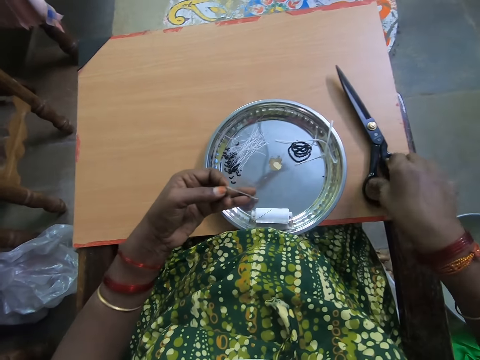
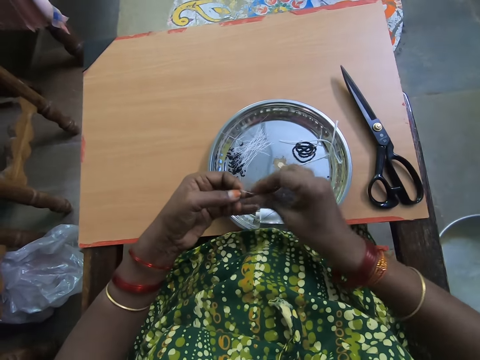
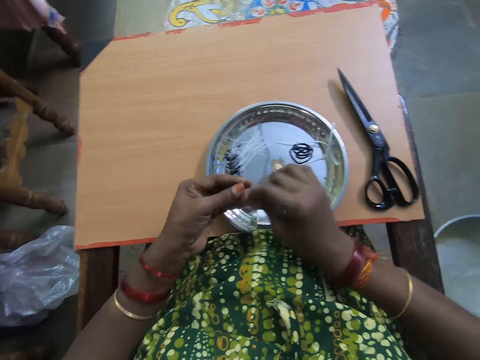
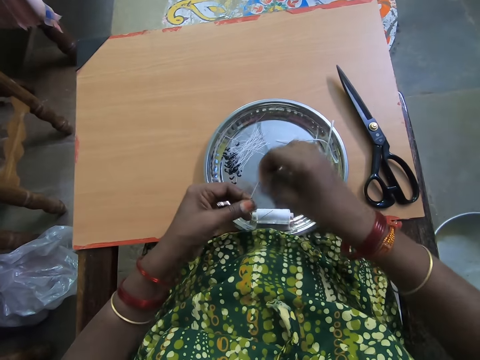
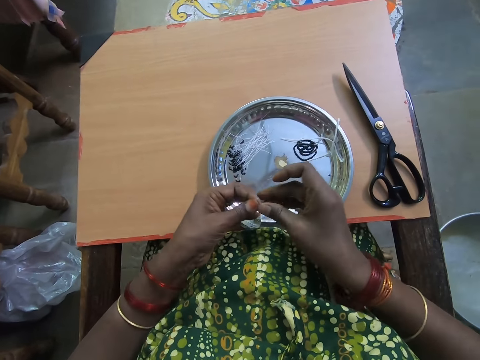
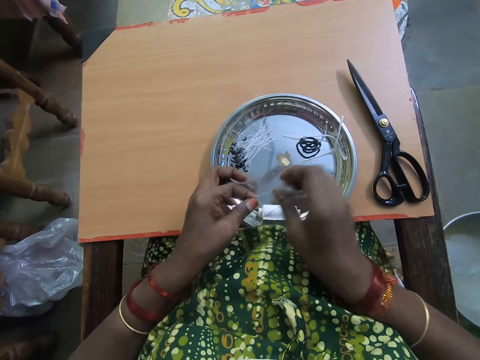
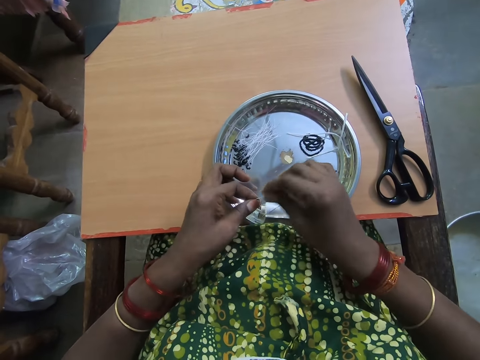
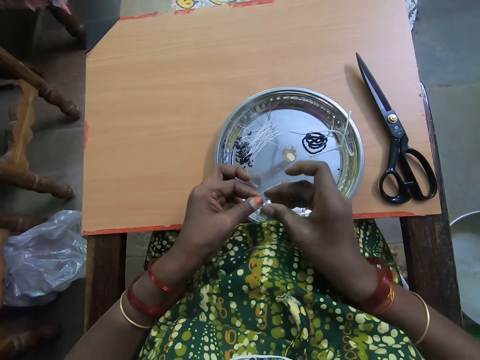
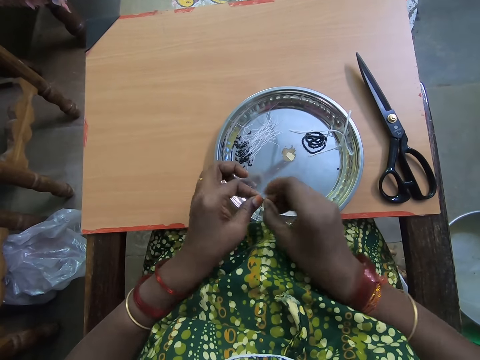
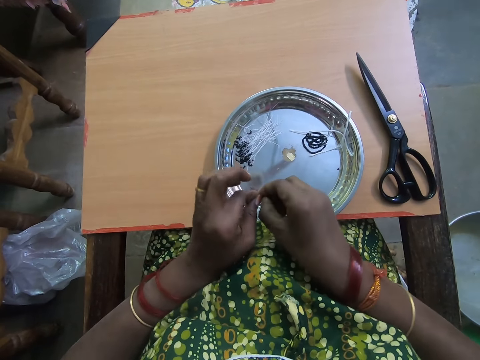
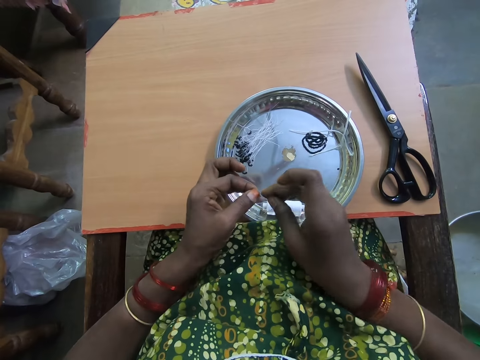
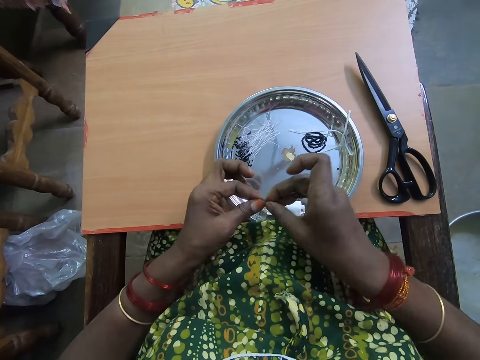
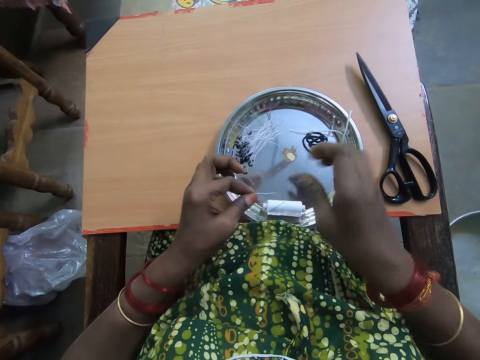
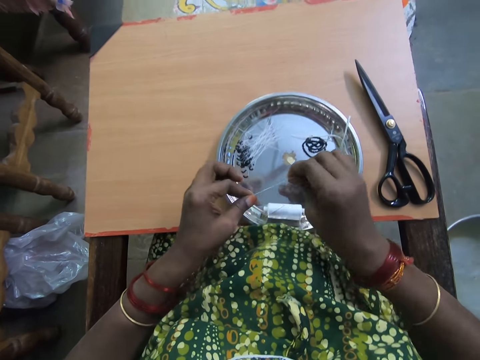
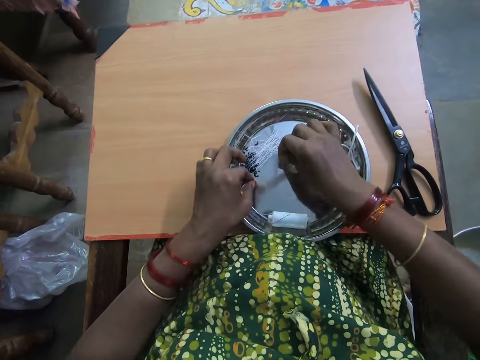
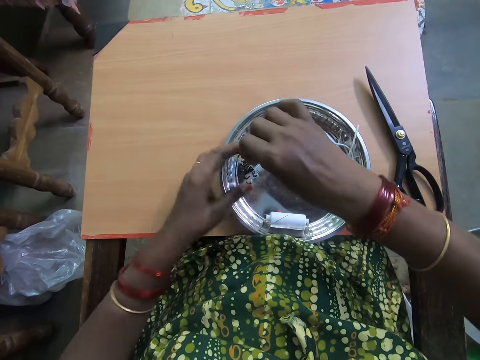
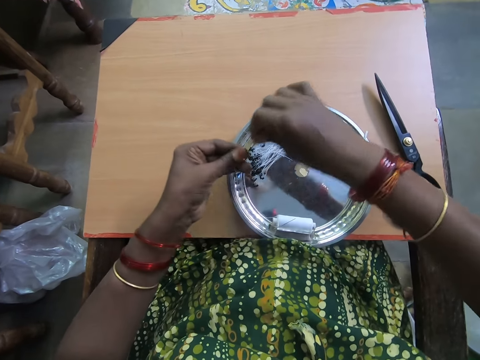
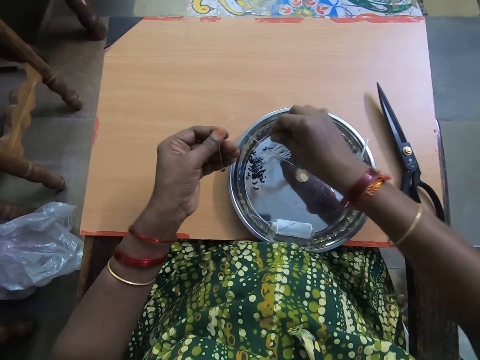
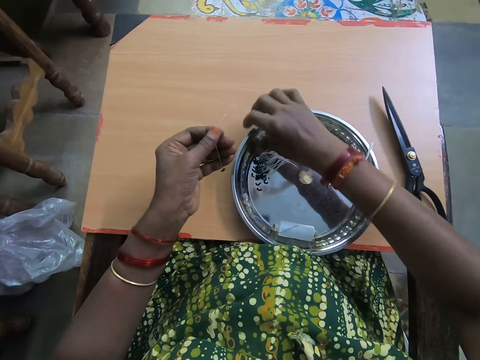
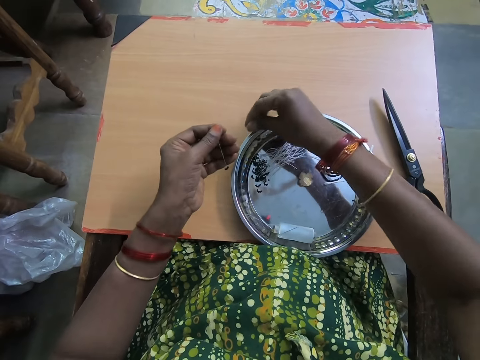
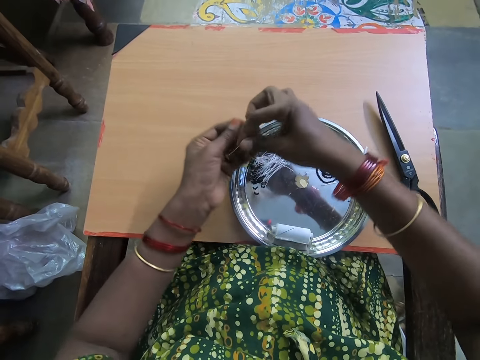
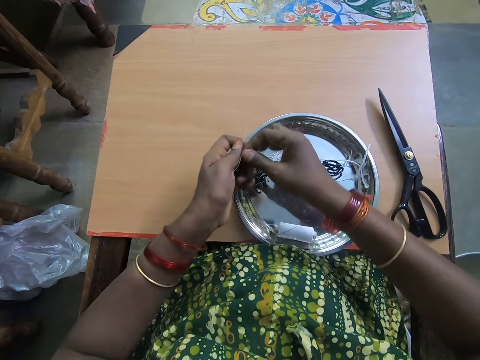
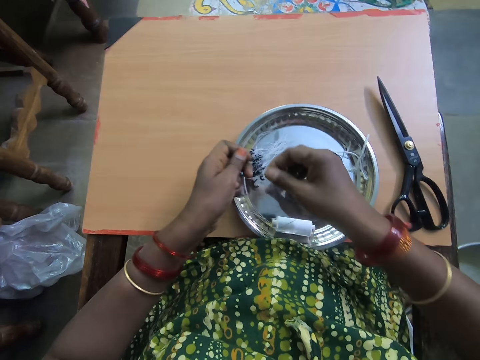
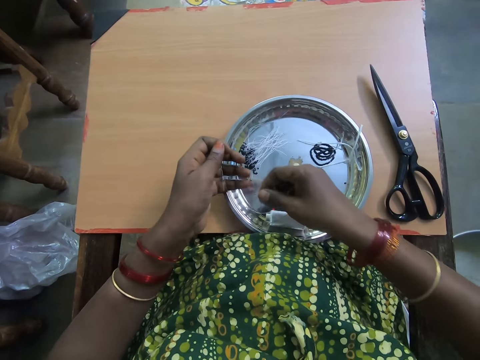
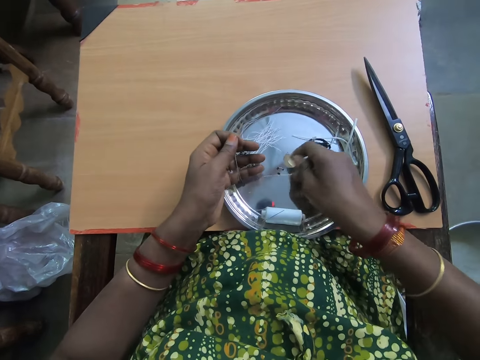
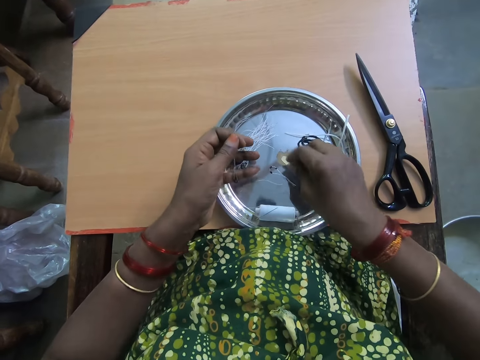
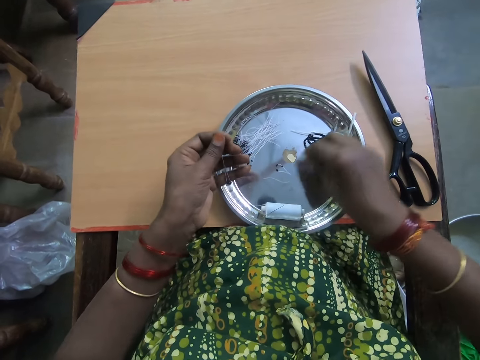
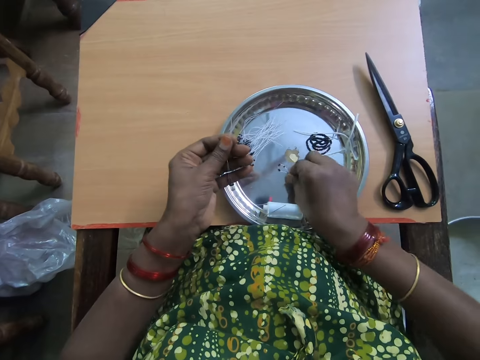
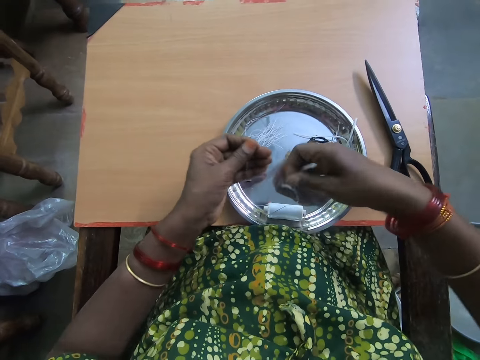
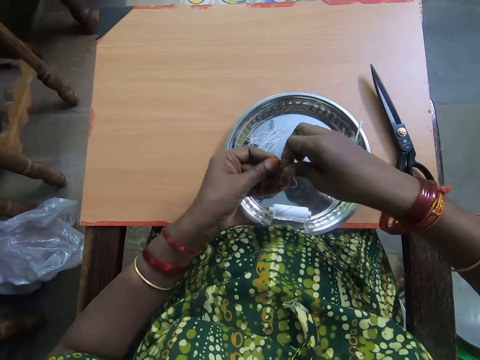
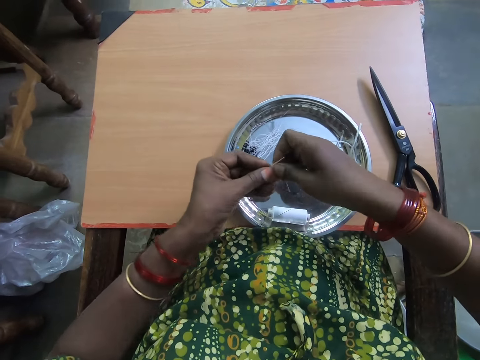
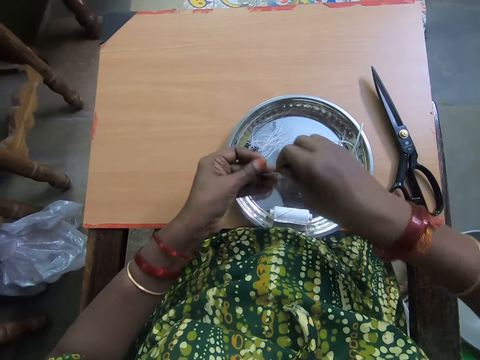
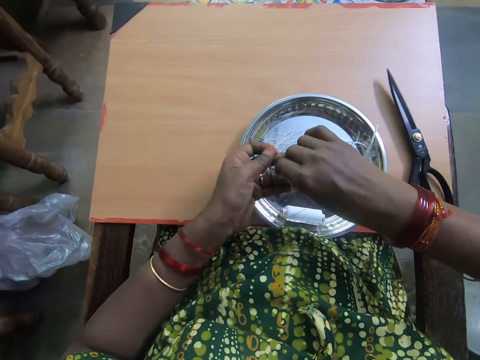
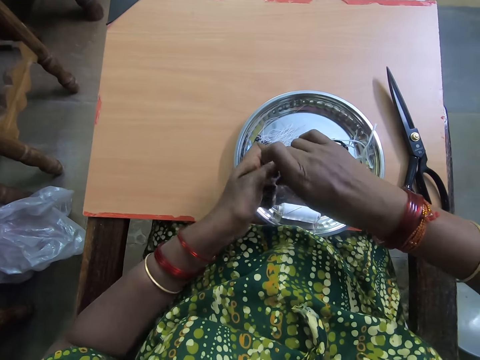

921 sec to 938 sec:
The camera wearer ties the tip of the thread with both hands. She places the beaded thread on a plate with both hands. She picks up the beaded thread from the plate with her right hand. She passes the beaded thread to her left hand. She drops the beaded thread on the plate with her right hand. She picks the beaded thread on the plate with her right hand. She passes the beaded thread to her left hand.

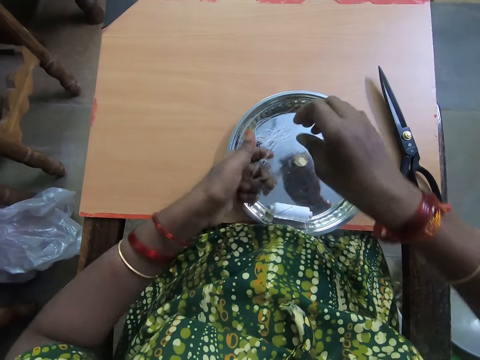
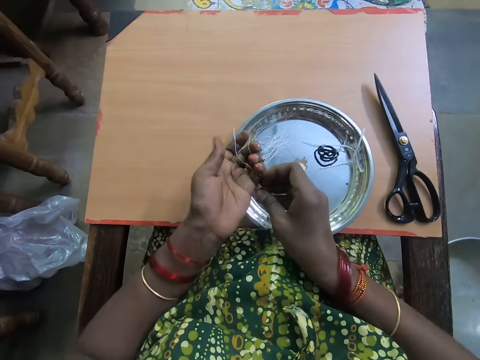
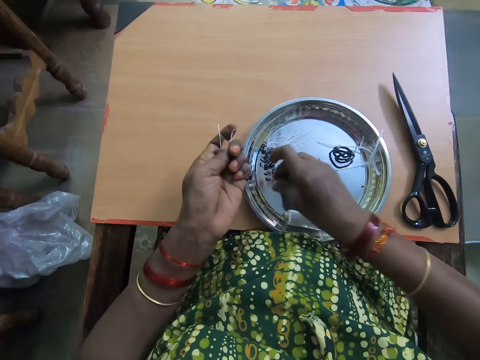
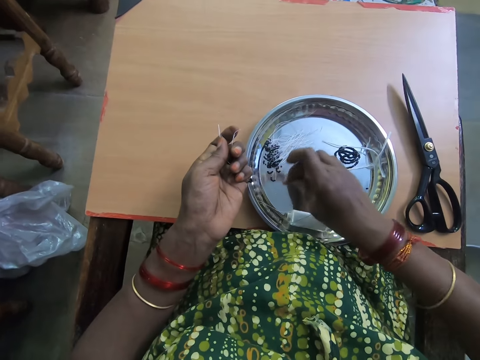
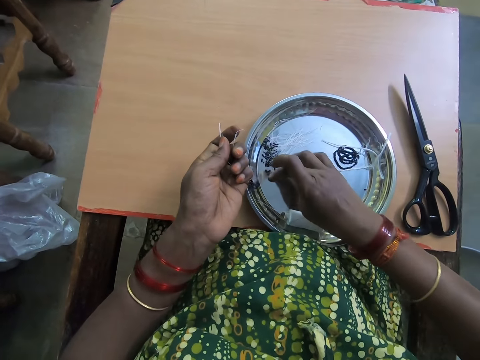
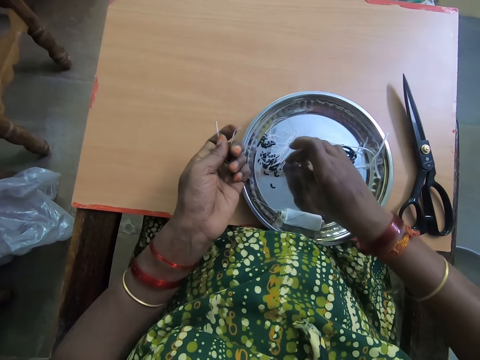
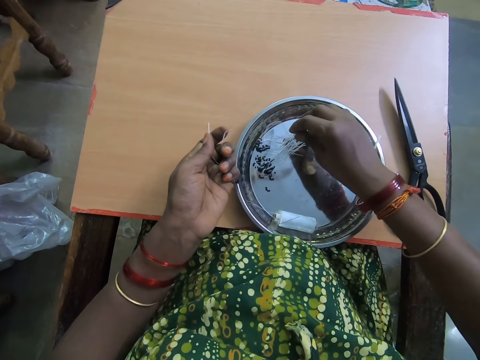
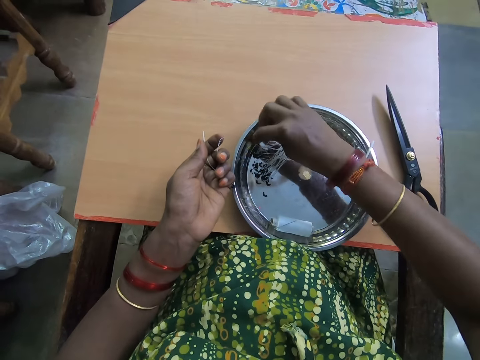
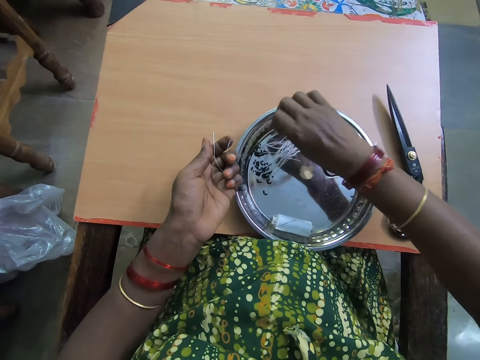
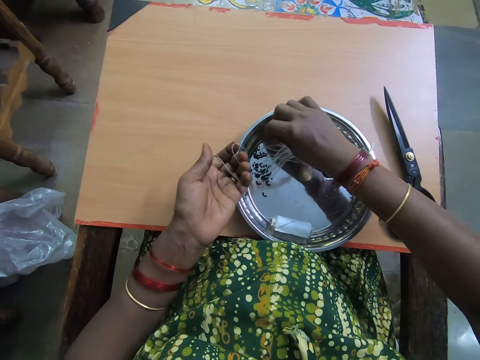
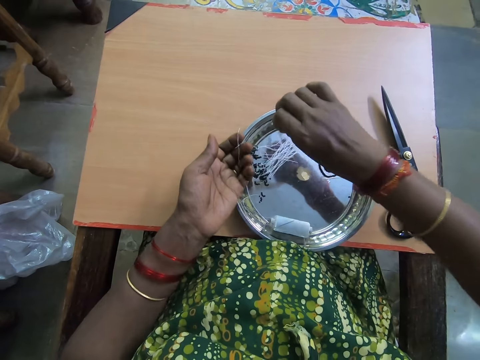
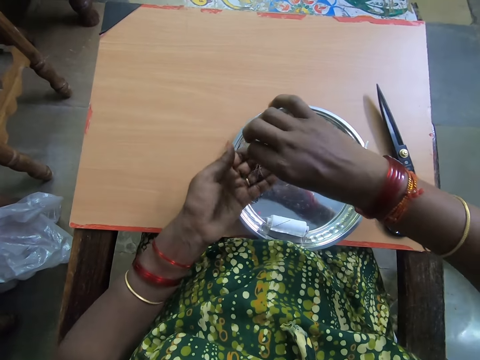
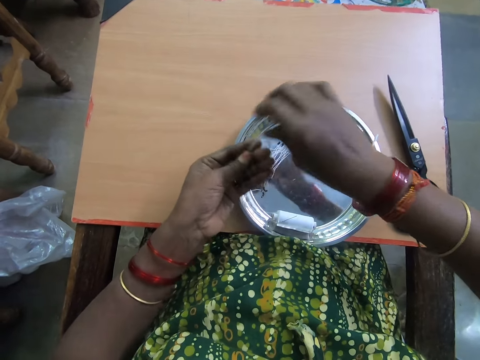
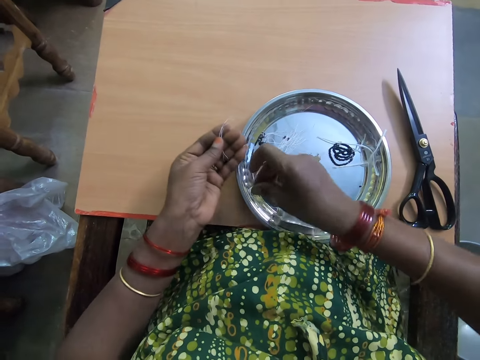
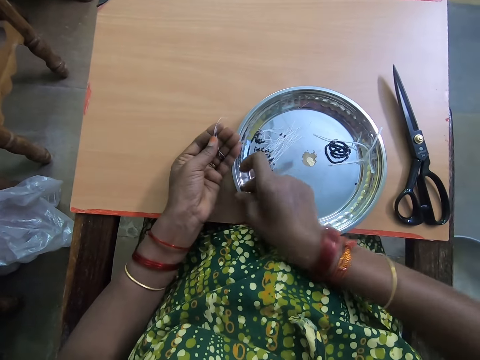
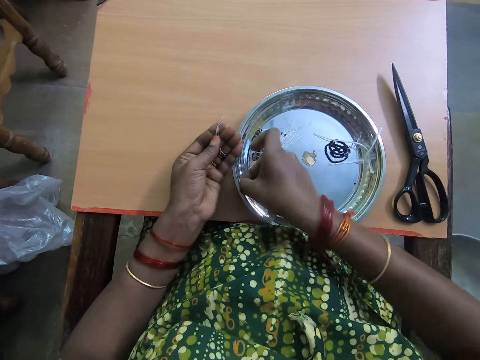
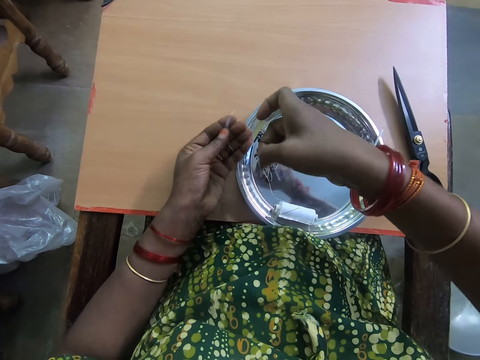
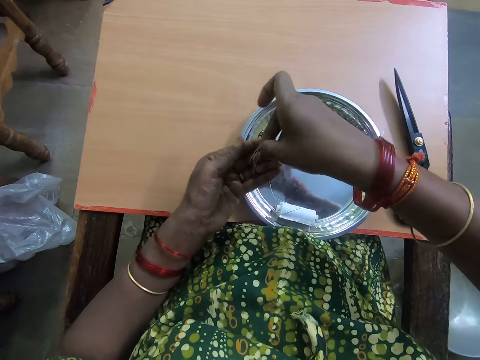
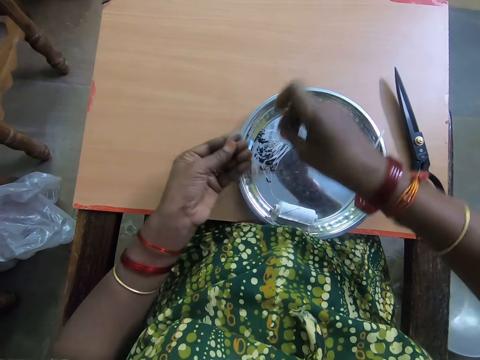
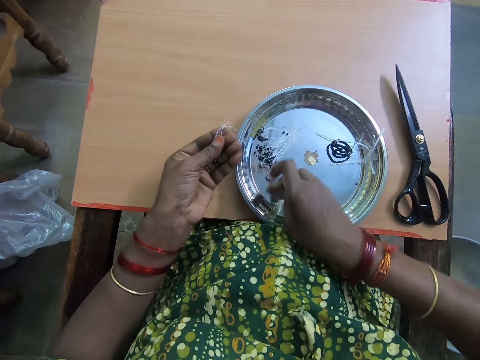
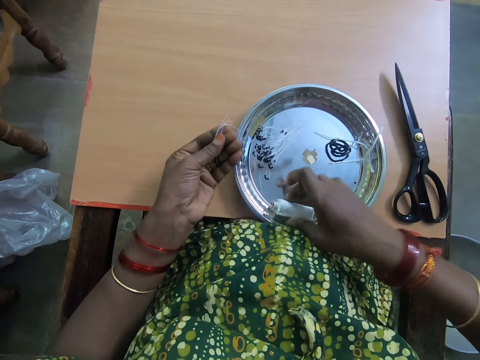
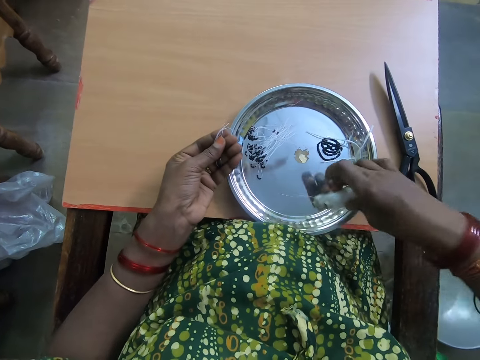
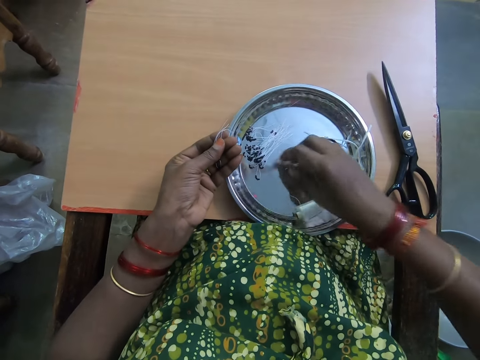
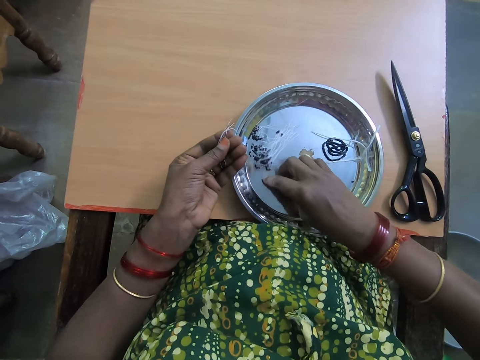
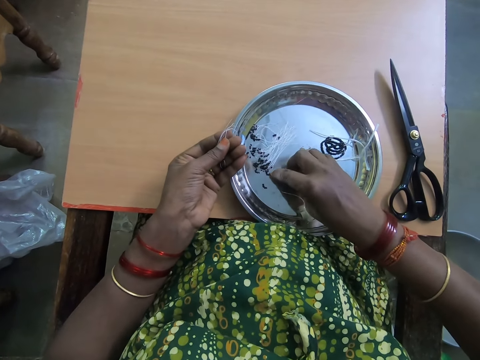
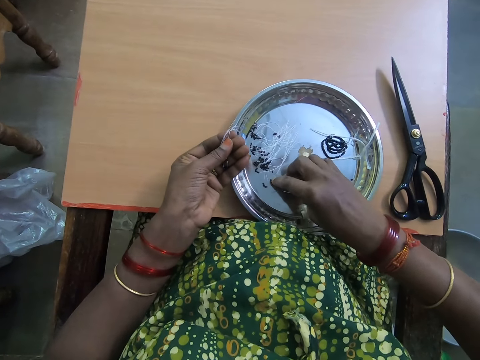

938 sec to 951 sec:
The camera wearer selects another bracelet thread in the tray. She pulls out a beaded thread with her right hand. She picks the beaded thread on the plate with her right hand. She shifts the thread to her left hand. She picks another bracelet thread. She shifts the thread to her left hand. She shifts the thread yarn in the tray. She picks up the thread roll with her right hand from the plate. She drops the thread roll on the plate with her right hand. She gathers threads in the tray. She pulls out the beaded thread with her right hand.
